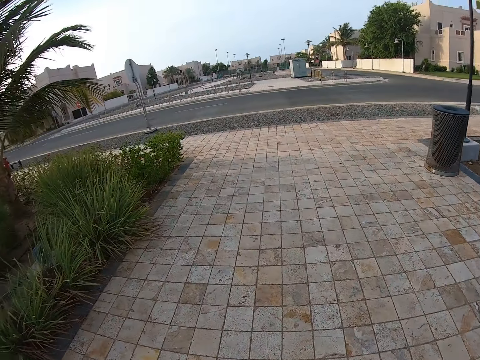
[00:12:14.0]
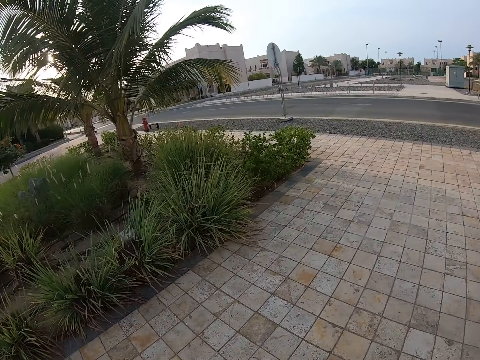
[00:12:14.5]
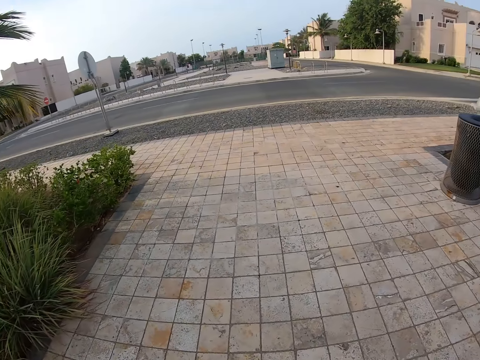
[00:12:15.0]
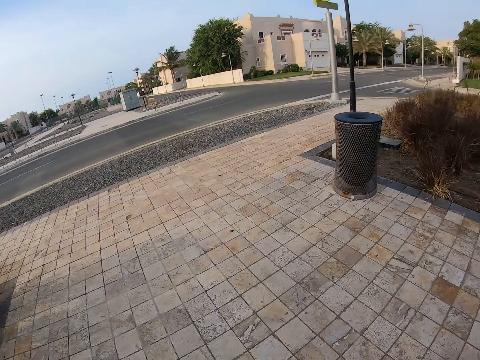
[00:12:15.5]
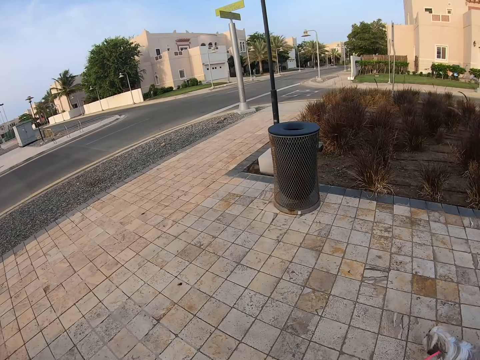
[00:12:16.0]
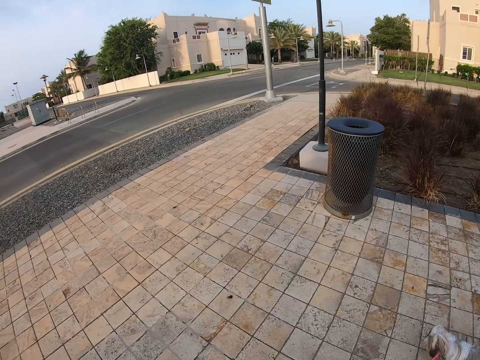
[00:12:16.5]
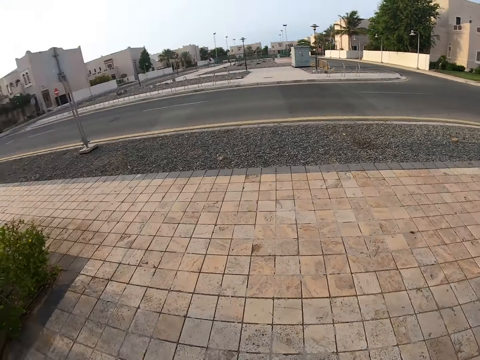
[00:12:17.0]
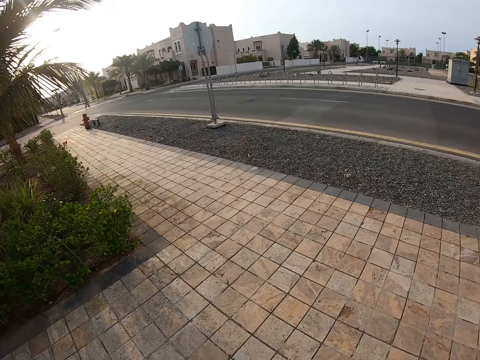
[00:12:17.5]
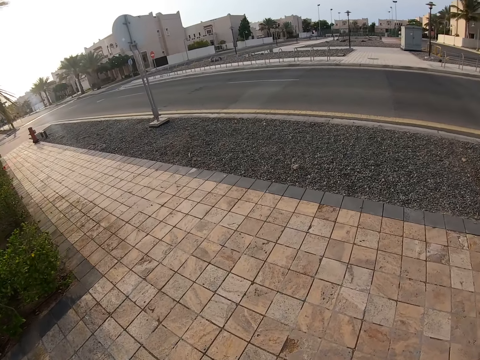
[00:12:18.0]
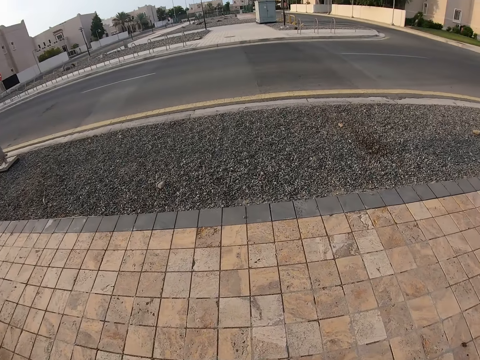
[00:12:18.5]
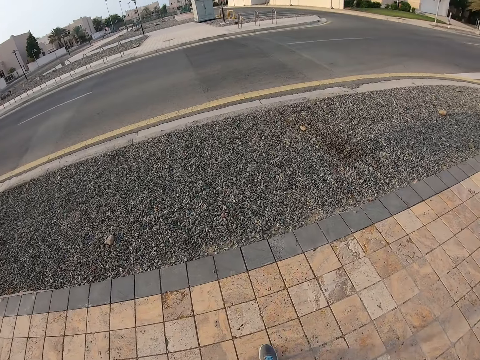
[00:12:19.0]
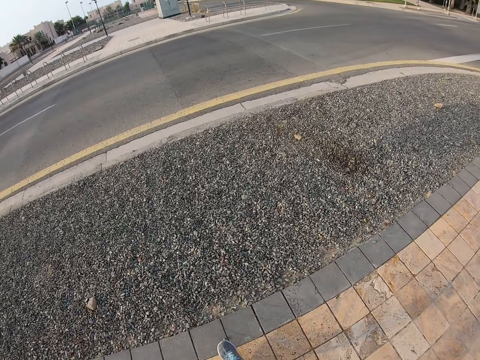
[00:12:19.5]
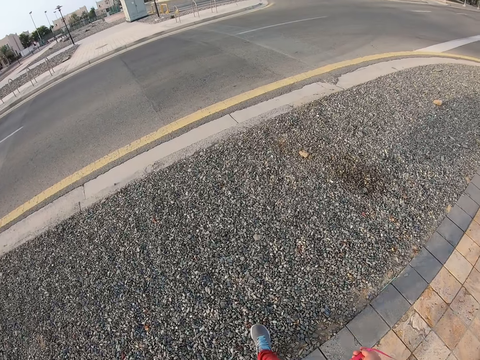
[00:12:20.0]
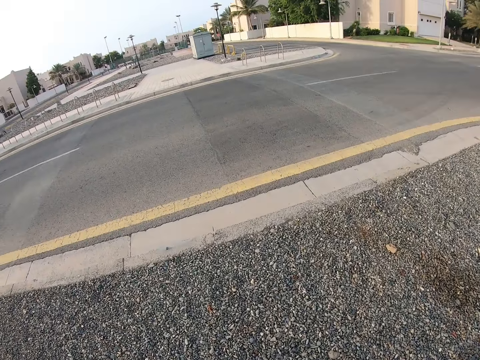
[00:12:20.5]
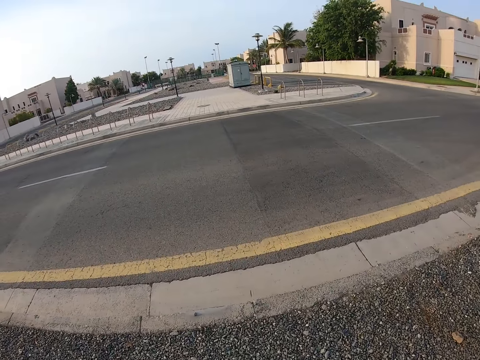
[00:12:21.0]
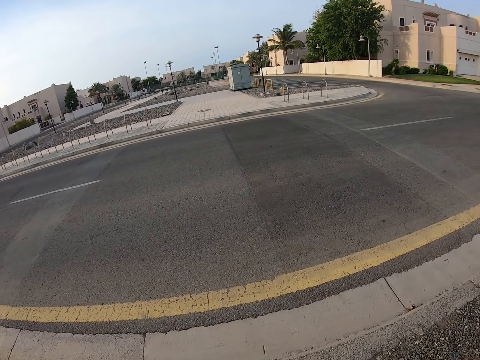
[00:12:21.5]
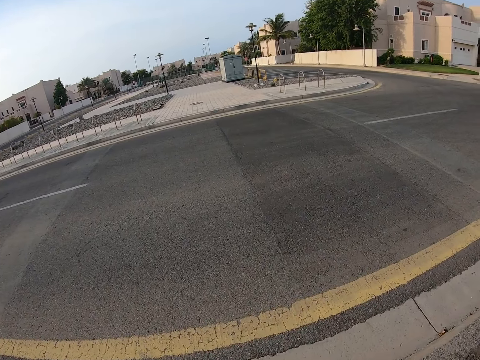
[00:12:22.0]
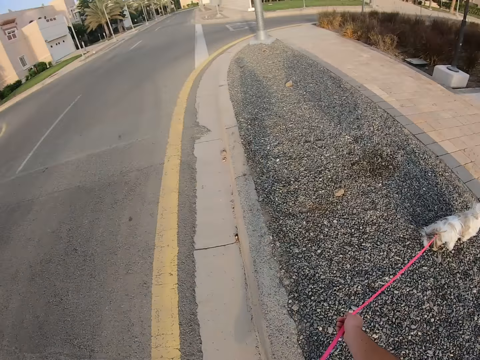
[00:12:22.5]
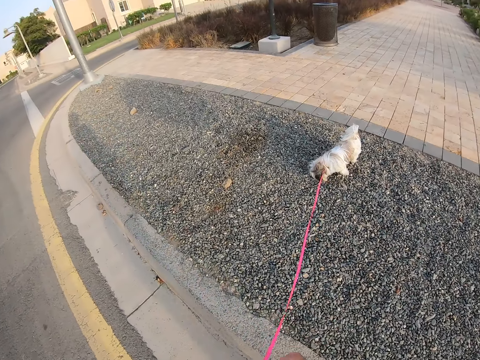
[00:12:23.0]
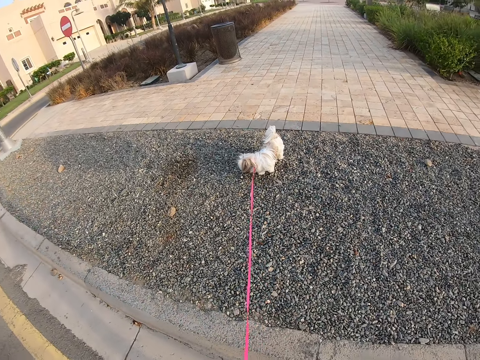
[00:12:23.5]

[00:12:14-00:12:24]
The camera wearer looks around. They walk on the pavement with the dog. They stand on the pavement with the dog. They look around. They stop walking.

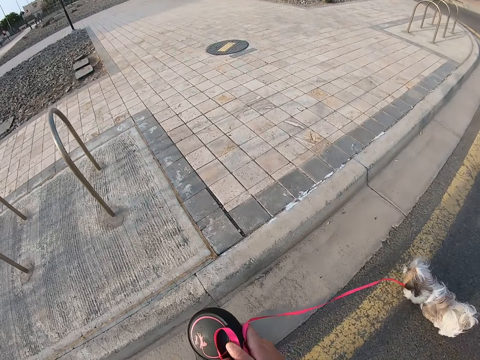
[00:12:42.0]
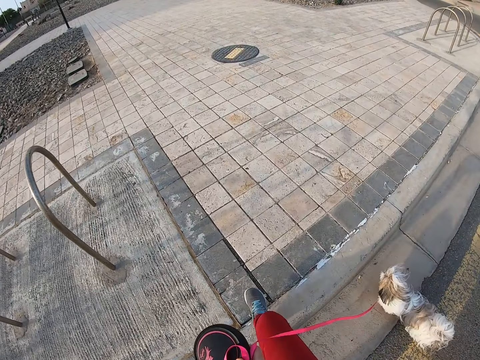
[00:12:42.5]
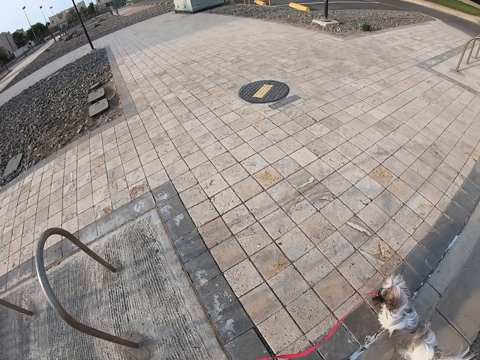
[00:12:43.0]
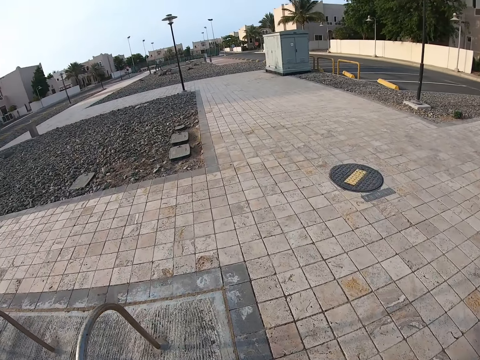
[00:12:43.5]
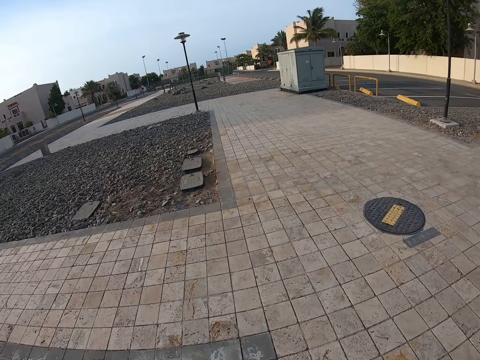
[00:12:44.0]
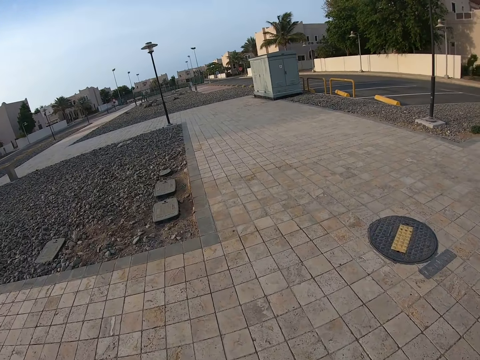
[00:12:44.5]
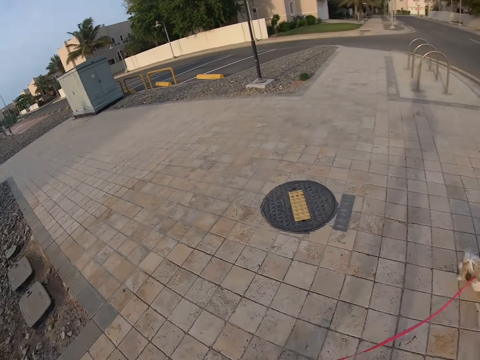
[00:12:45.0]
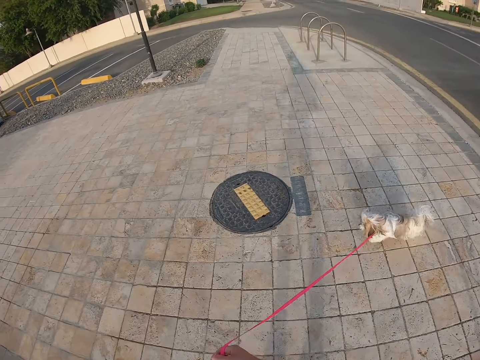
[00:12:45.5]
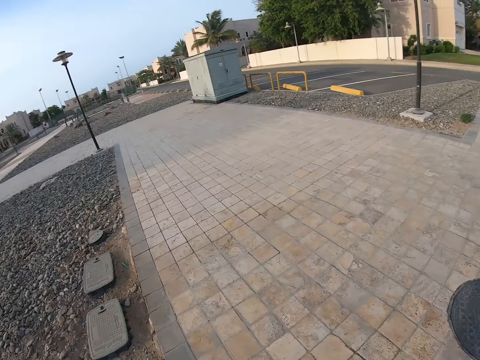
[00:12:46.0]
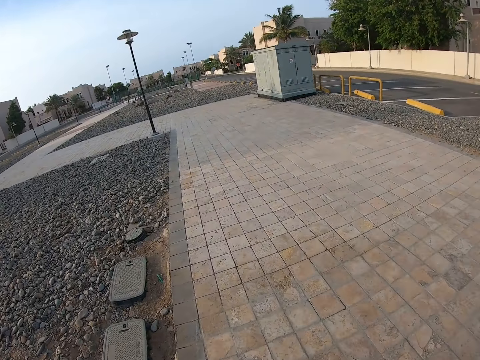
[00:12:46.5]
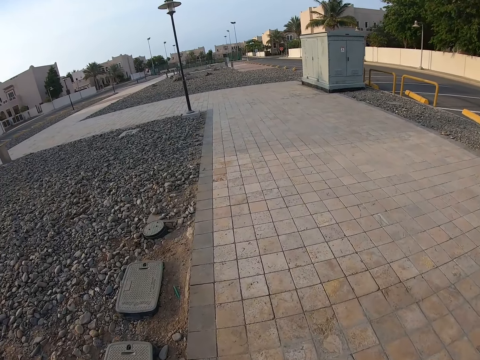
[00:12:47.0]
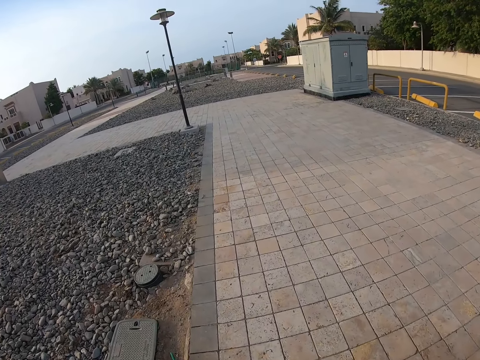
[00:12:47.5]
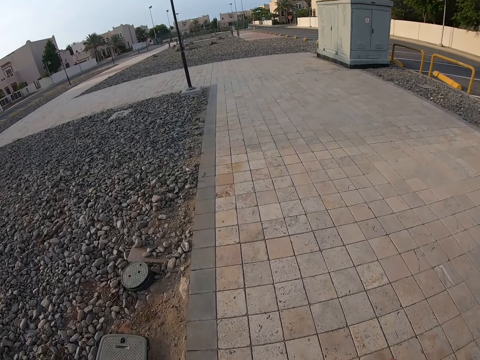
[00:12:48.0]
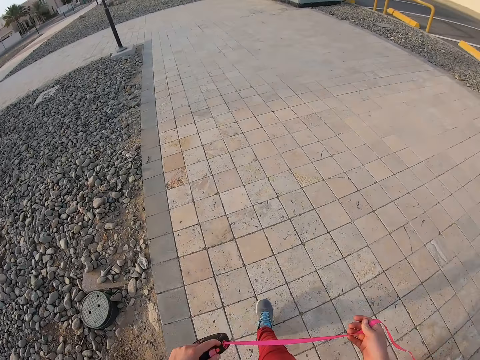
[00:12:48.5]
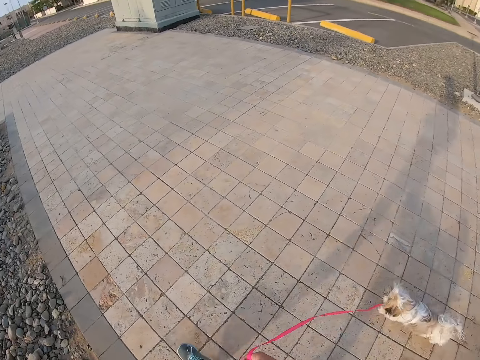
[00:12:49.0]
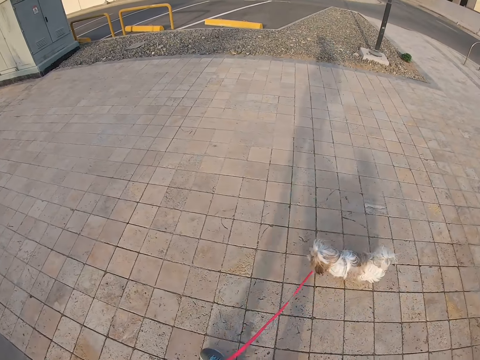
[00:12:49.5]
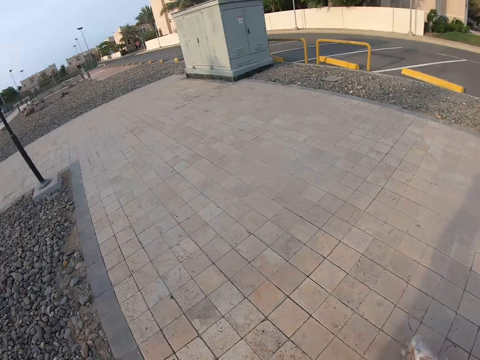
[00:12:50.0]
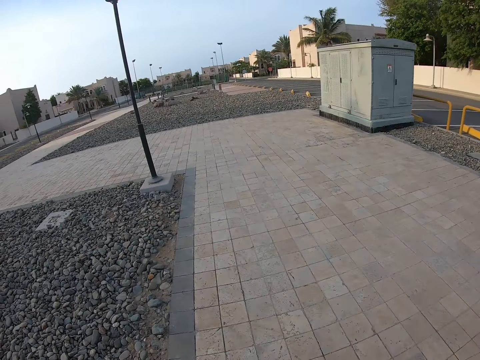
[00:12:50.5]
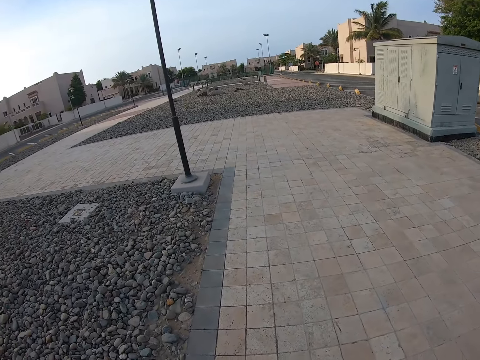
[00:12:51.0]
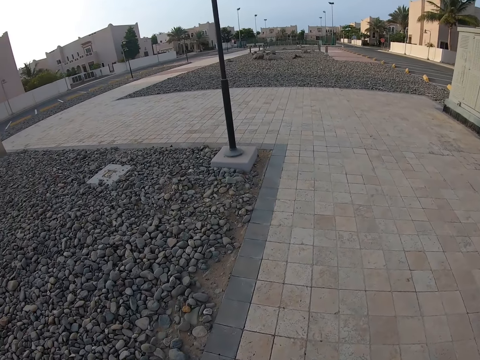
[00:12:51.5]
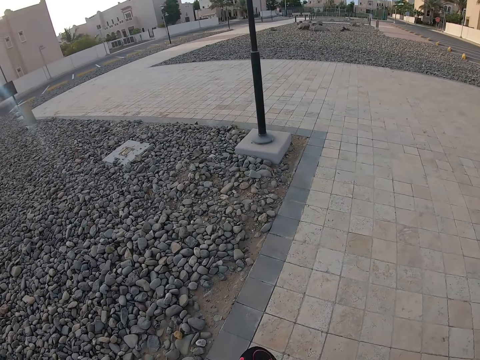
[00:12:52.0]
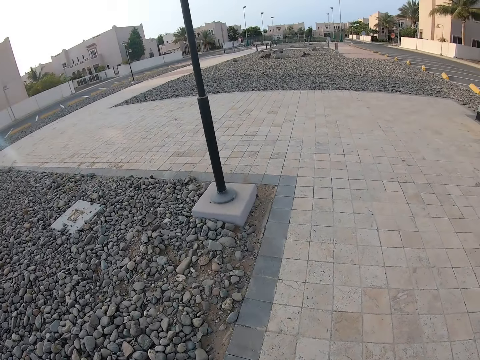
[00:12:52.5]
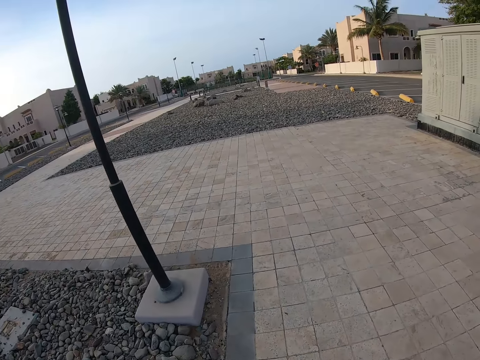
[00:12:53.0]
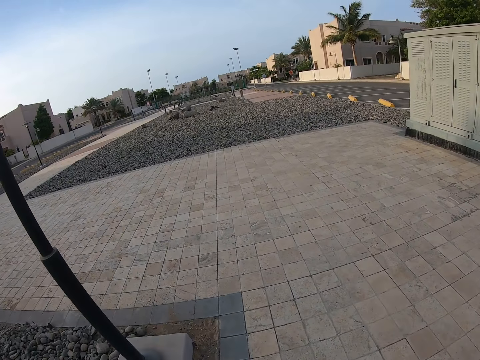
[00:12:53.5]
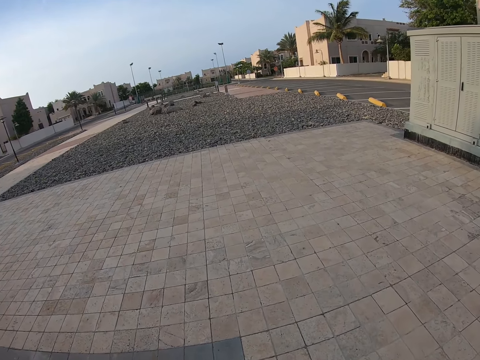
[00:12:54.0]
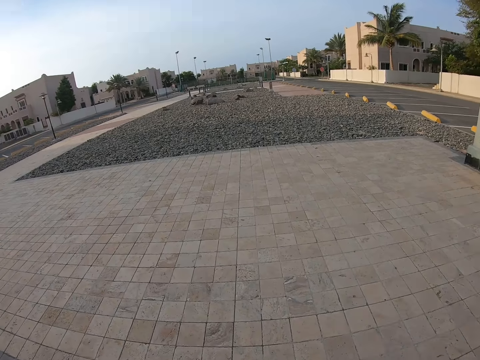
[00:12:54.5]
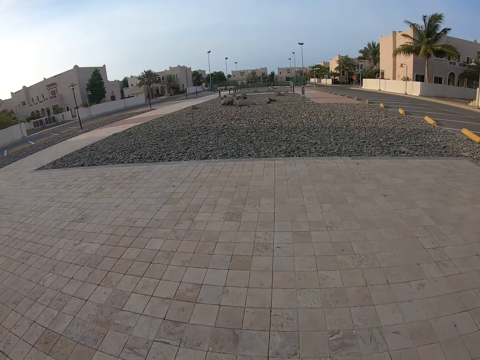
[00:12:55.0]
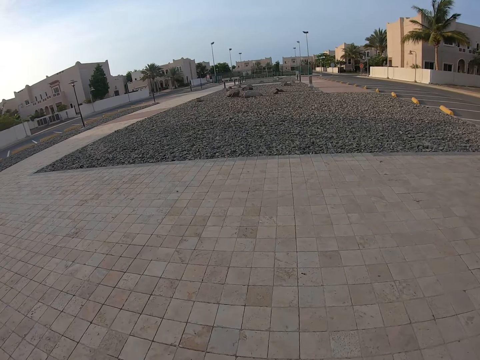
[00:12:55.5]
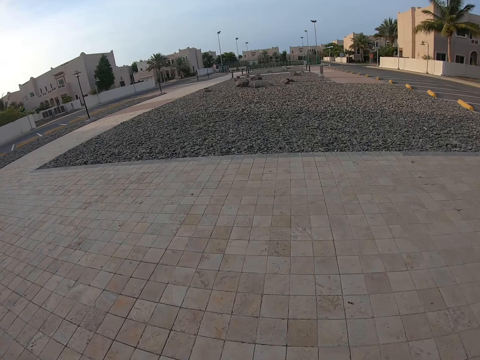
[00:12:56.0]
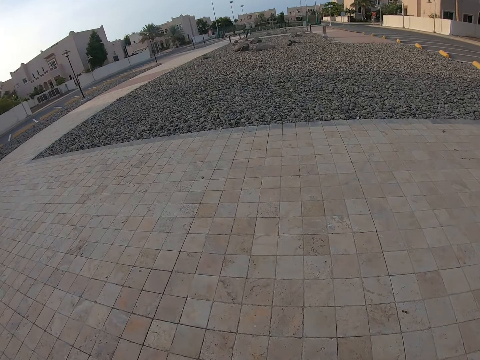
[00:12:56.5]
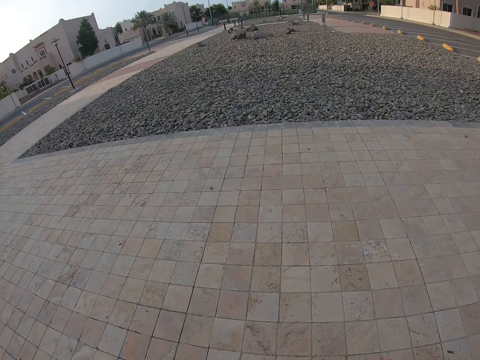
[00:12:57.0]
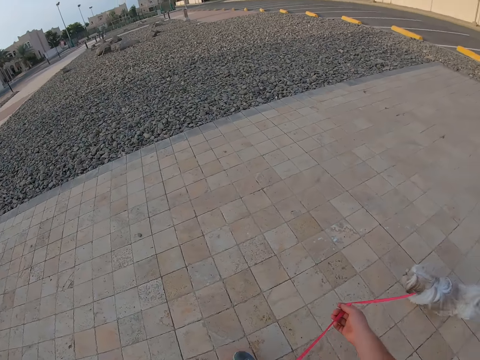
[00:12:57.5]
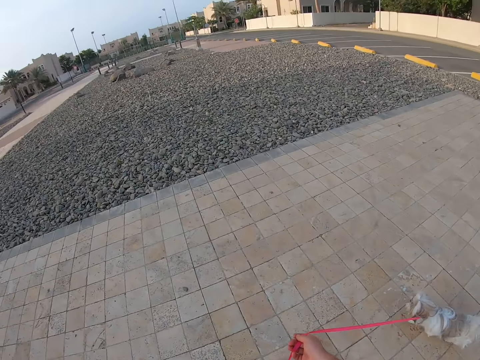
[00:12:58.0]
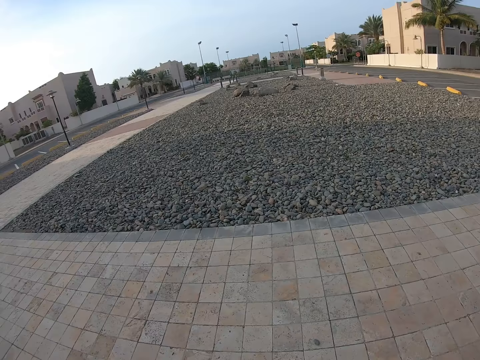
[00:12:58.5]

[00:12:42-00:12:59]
The camera wearer walks on the pavement with the dog. They hold the leash. They hold the leash again.
